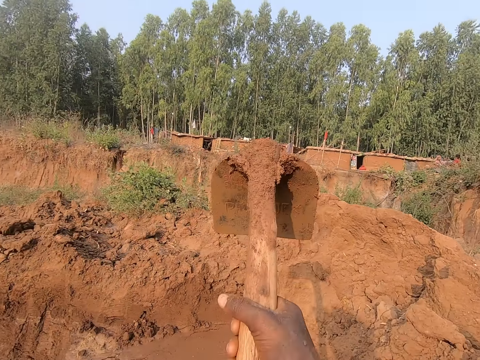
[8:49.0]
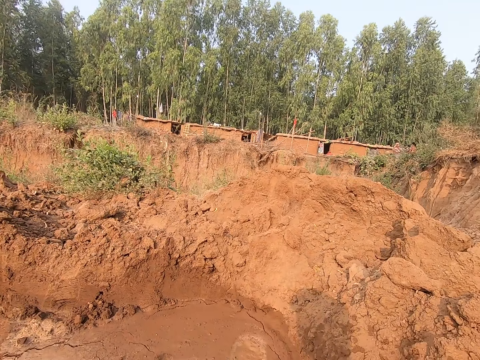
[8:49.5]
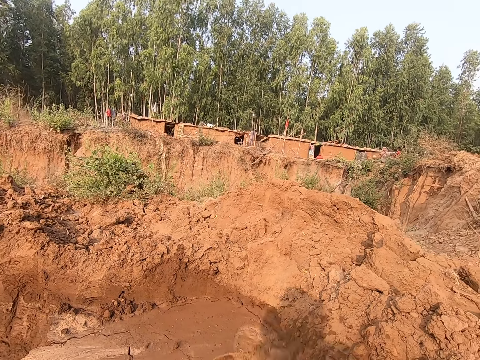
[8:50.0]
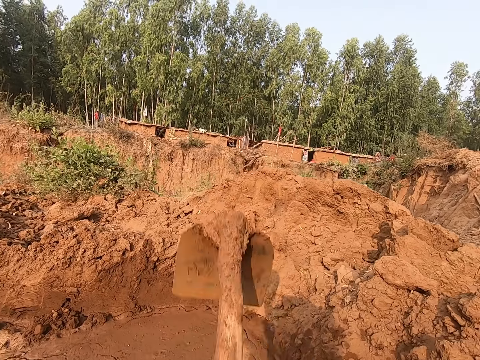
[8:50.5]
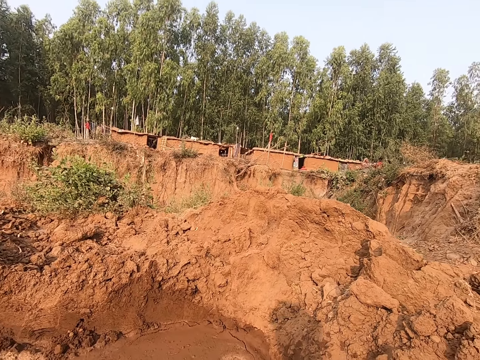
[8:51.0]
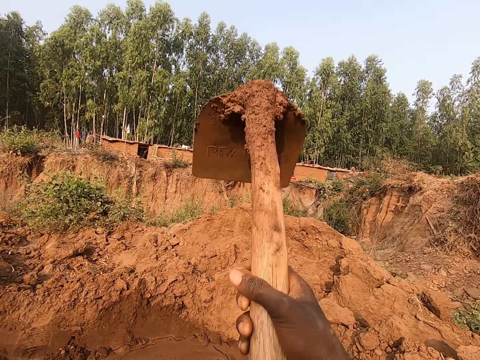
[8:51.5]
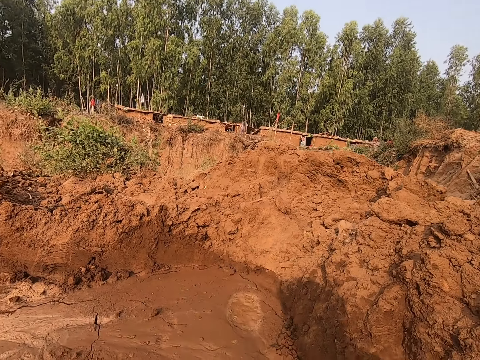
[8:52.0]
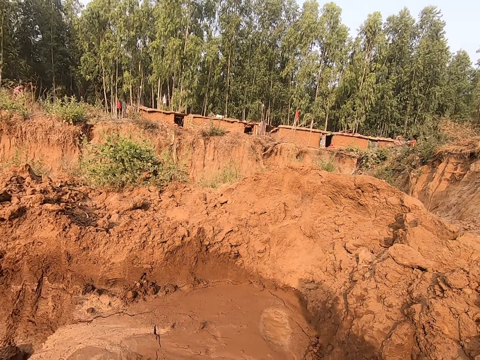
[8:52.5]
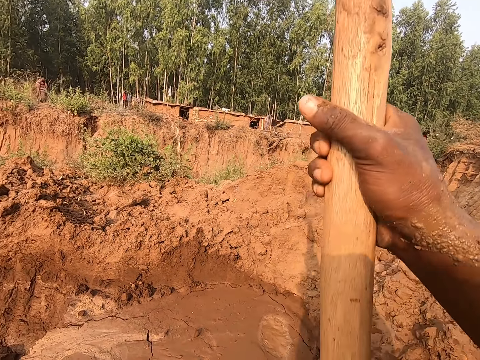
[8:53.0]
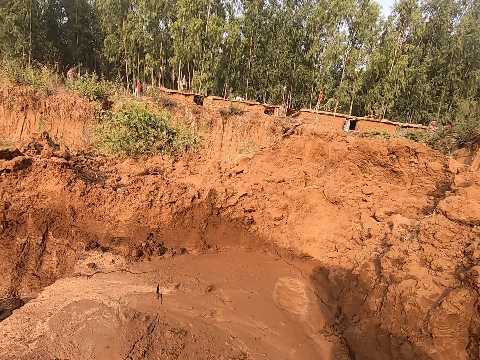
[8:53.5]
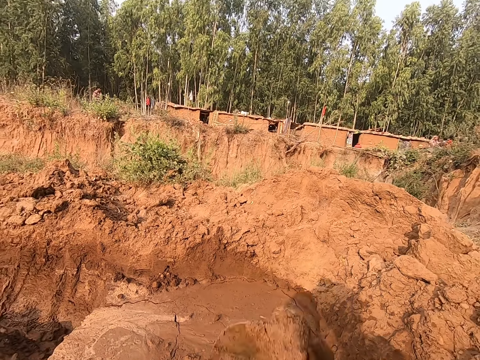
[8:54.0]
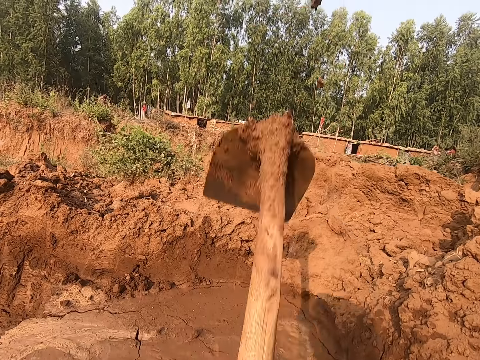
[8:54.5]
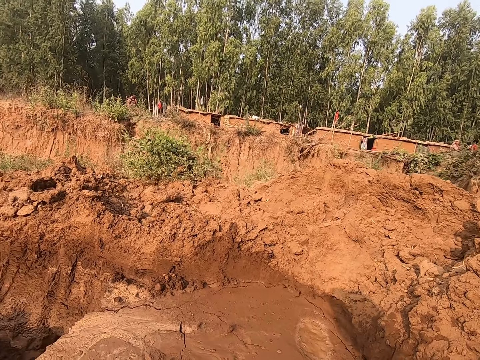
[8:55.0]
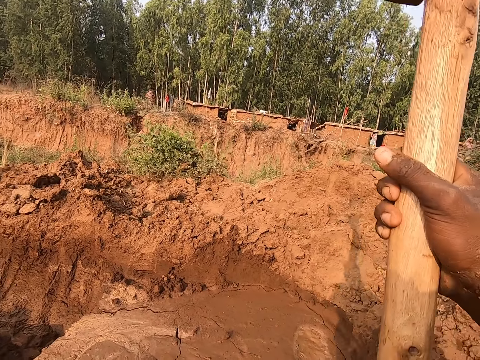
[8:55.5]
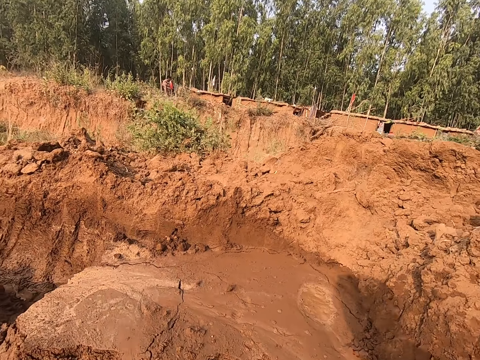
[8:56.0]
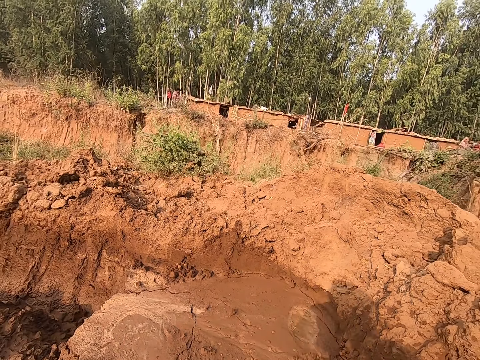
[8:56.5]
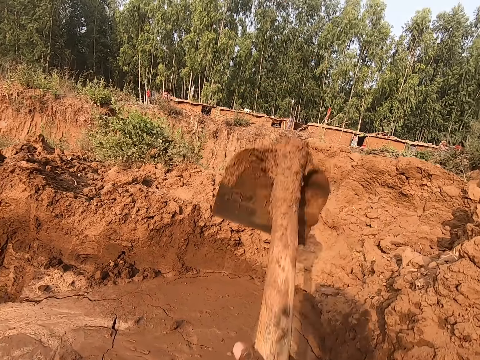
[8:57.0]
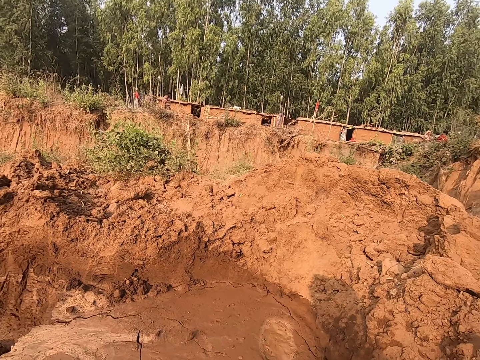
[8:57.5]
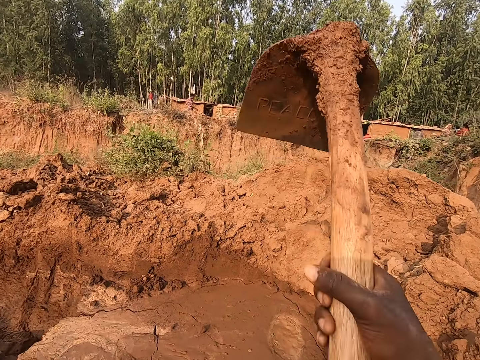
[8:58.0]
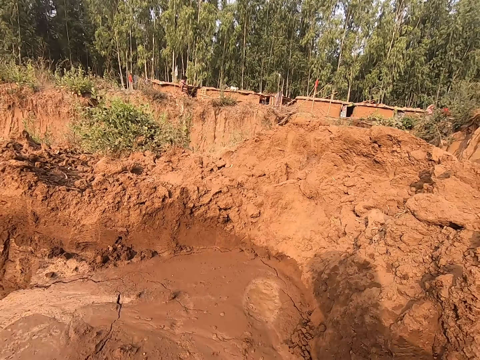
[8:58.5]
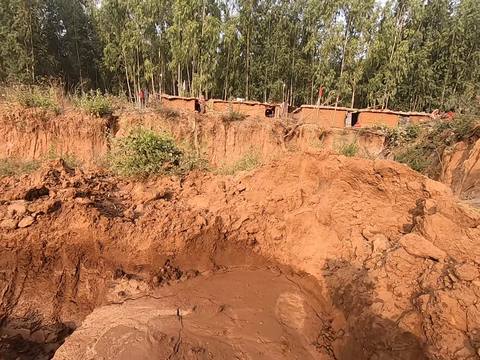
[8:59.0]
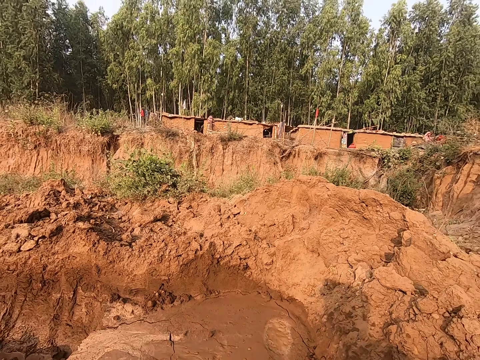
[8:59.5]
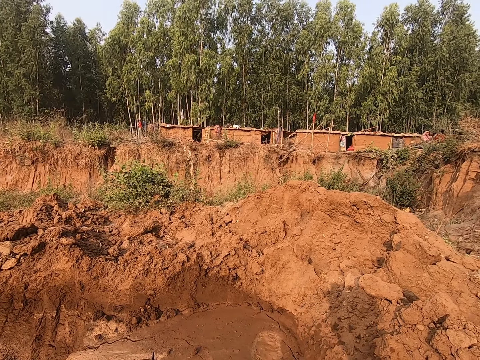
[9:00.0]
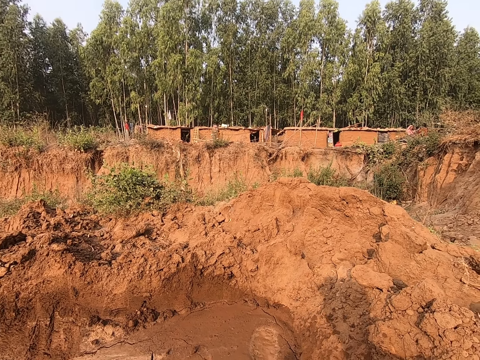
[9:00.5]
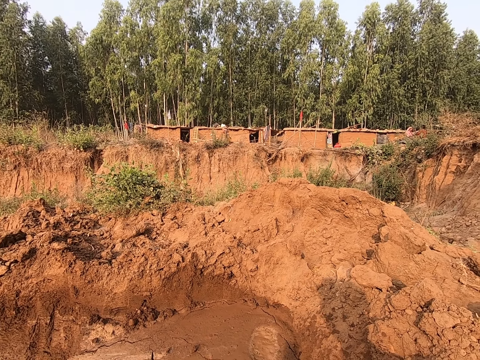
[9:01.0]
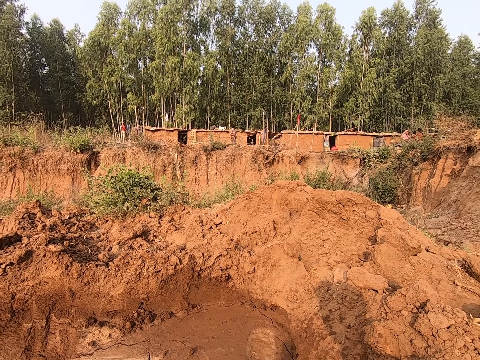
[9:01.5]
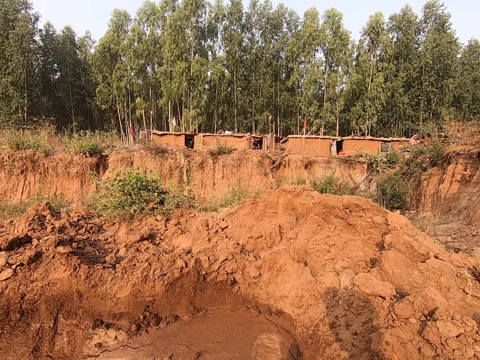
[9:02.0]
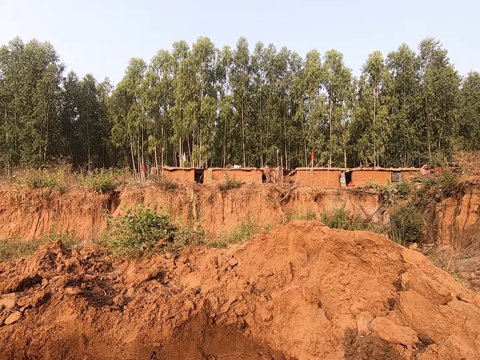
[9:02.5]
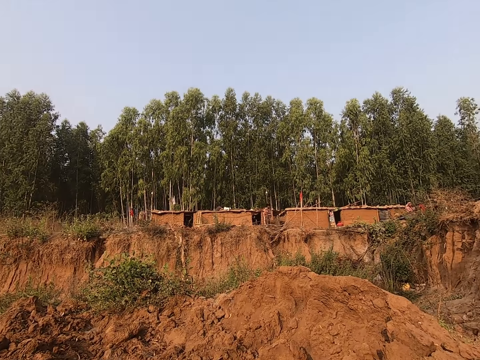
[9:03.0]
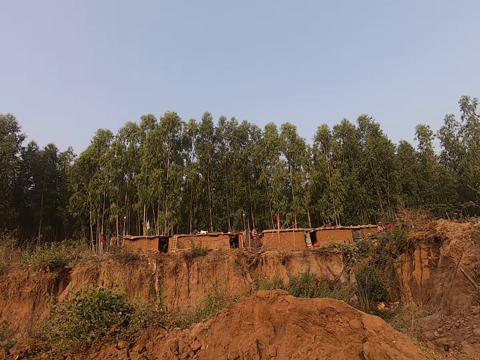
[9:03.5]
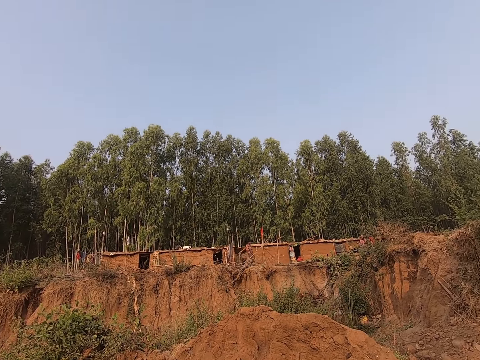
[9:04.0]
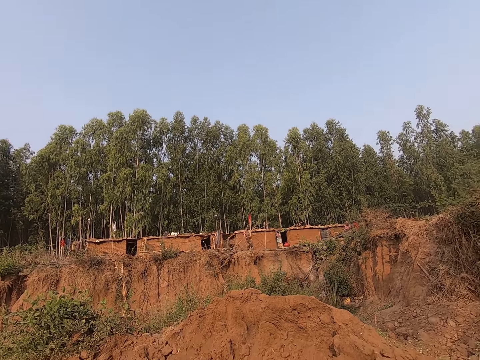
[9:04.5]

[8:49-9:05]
The camera wearer digs the ground with the hoe in both hands in the farm. They look around the field.

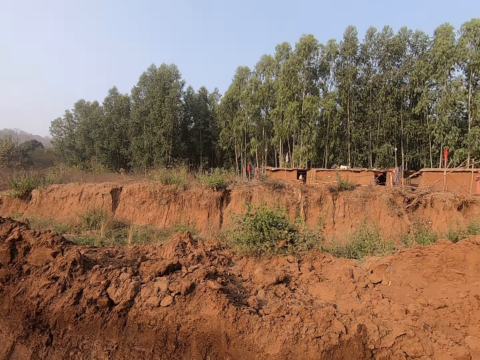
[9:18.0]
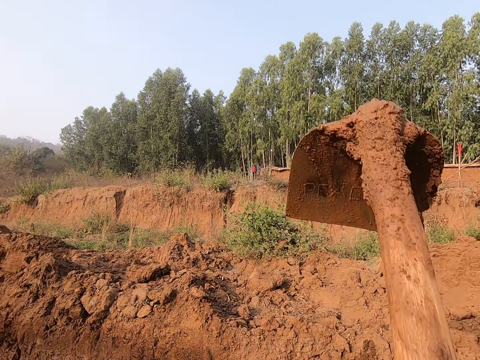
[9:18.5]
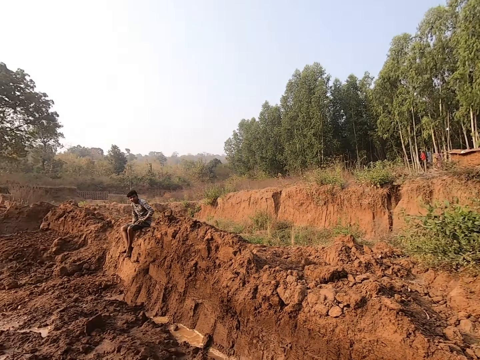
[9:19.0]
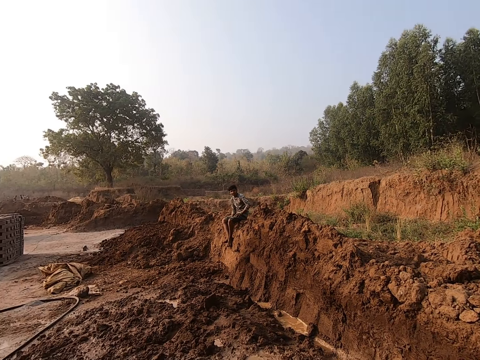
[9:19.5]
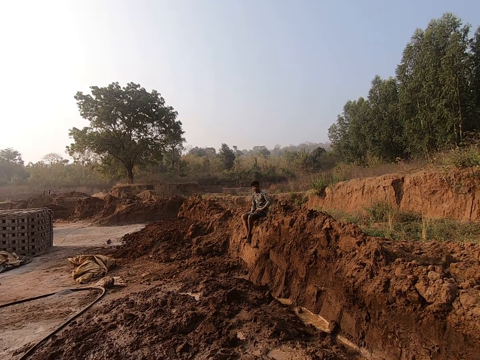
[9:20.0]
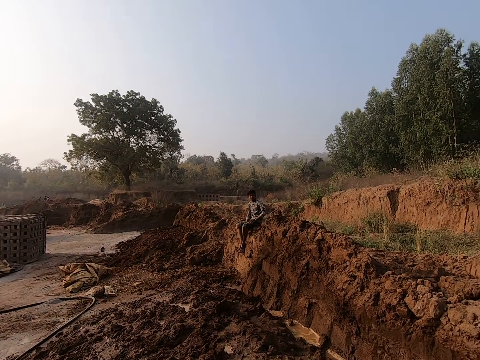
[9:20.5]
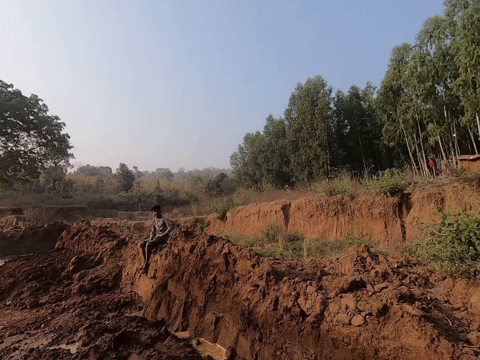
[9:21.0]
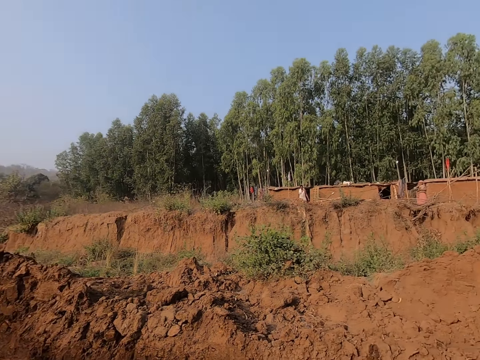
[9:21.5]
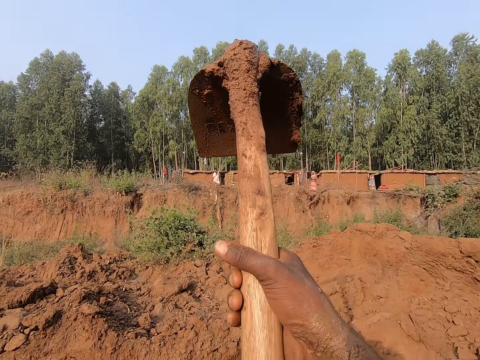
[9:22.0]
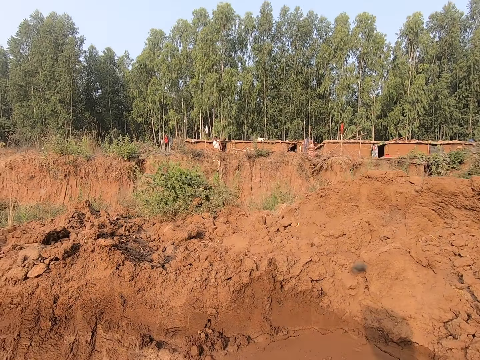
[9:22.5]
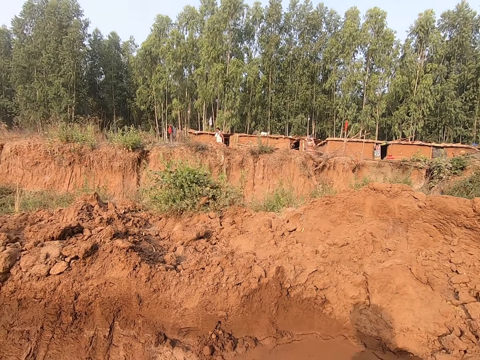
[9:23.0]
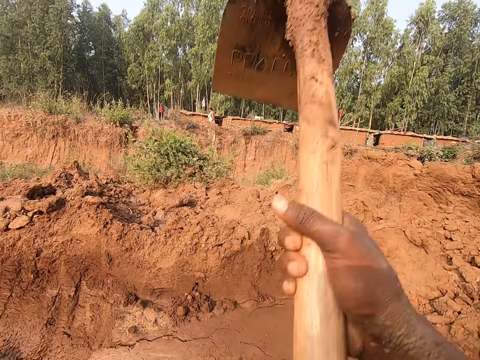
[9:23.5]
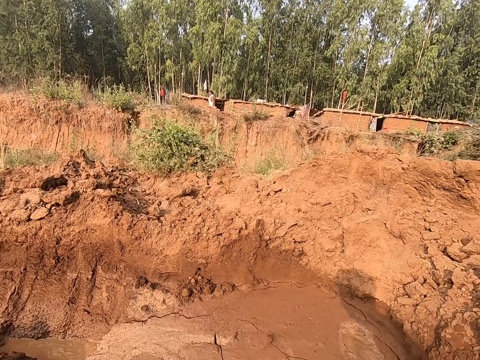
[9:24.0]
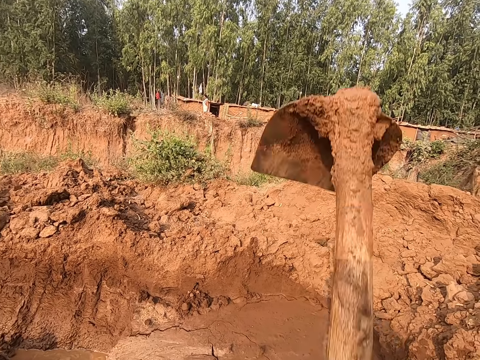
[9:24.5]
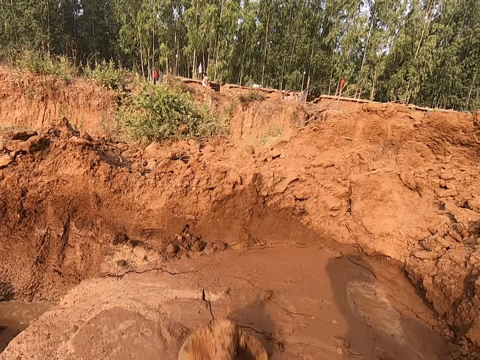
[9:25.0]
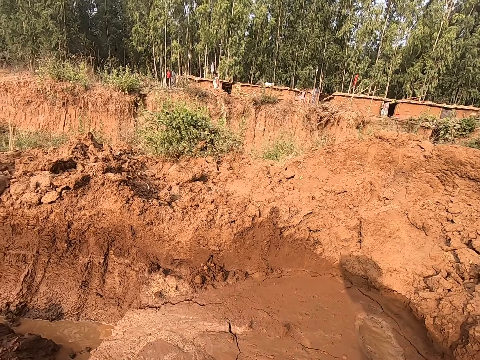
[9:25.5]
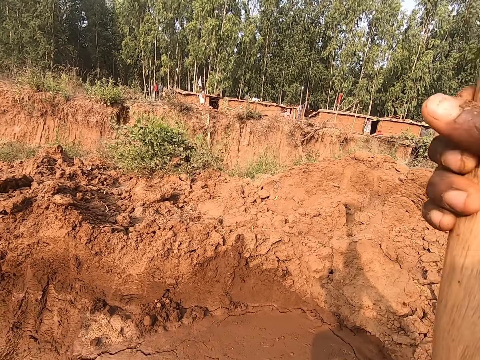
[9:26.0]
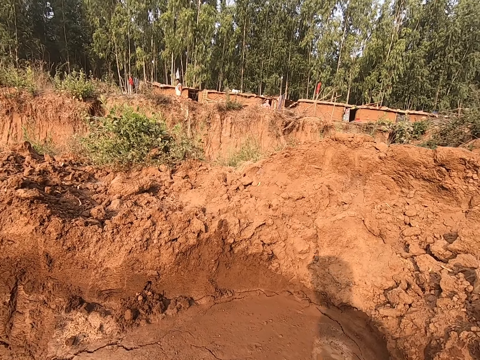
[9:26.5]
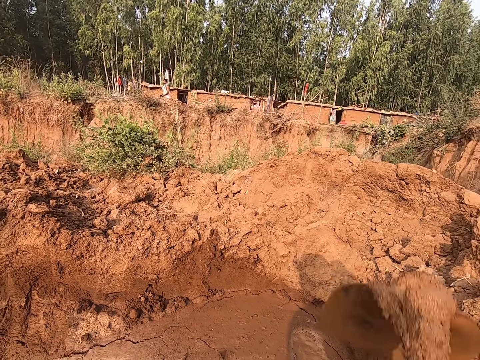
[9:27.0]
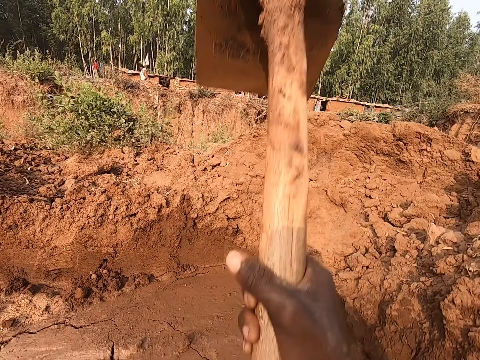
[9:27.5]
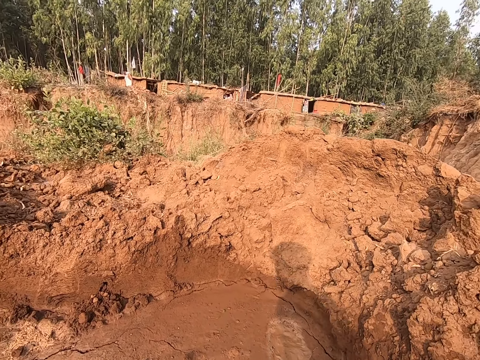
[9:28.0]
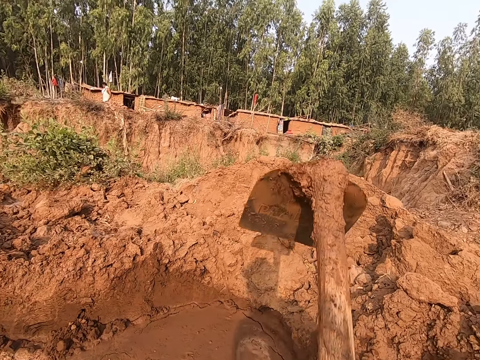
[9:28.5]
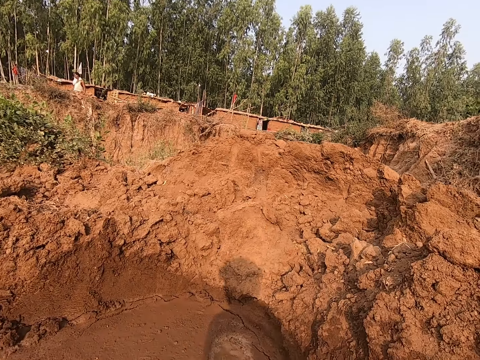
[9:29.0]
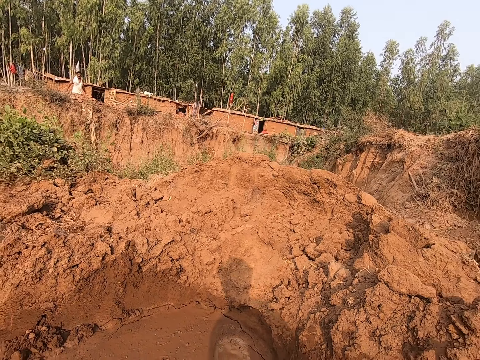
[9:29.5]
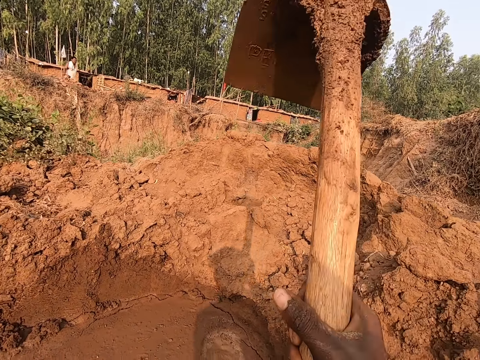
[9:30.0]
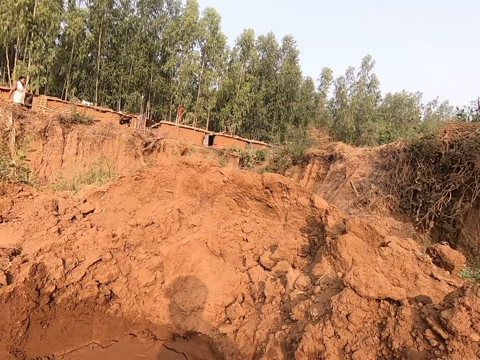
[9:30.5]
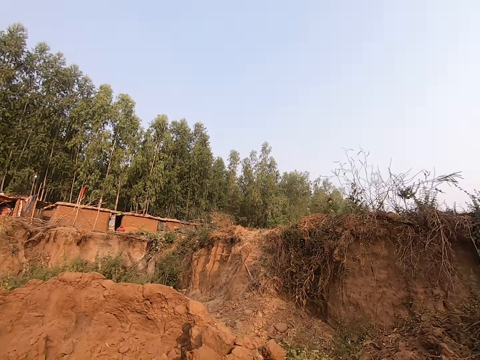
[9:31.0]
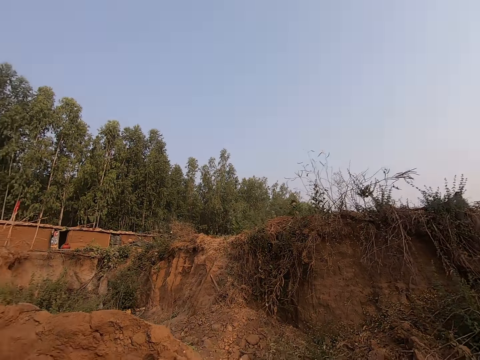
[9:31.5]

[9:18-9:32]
The camera wearer lifts up a hoe with his right hand. He digs with the hoe in his hands along the clay heap.
